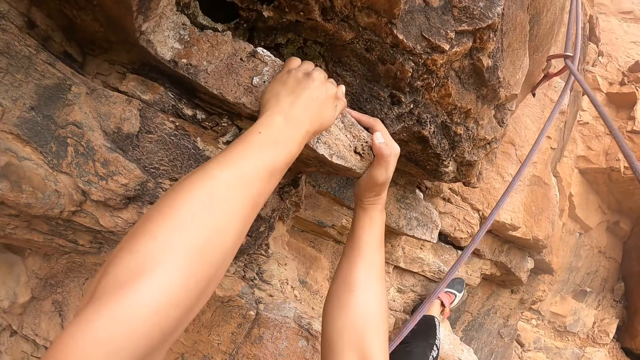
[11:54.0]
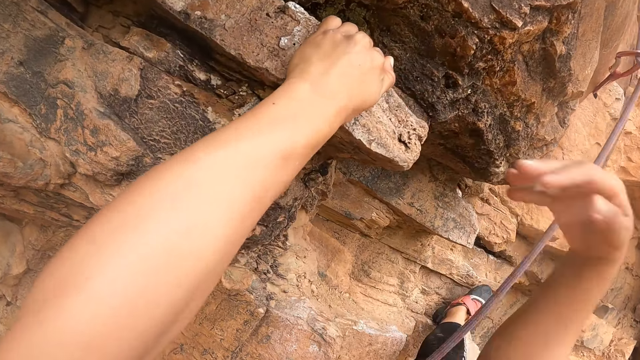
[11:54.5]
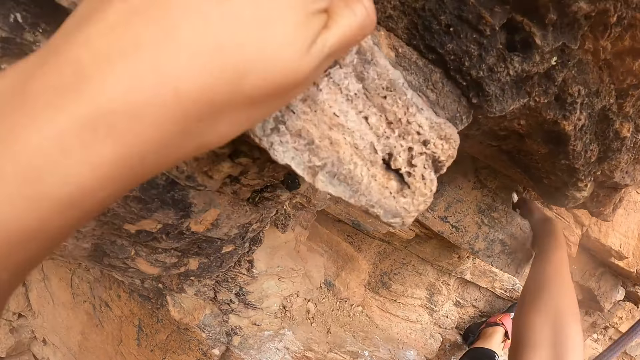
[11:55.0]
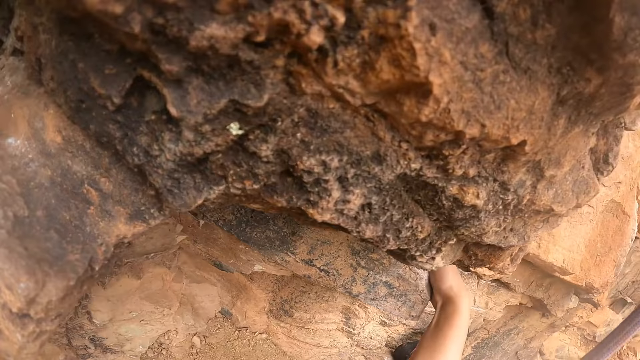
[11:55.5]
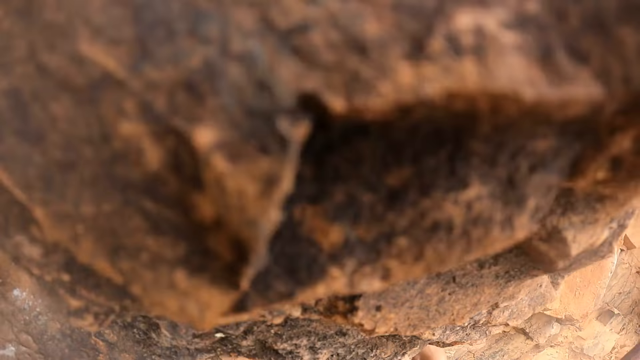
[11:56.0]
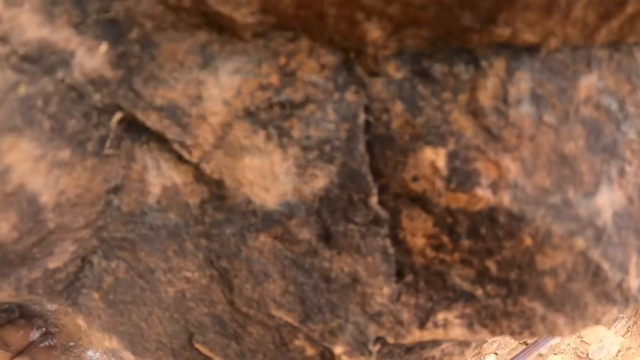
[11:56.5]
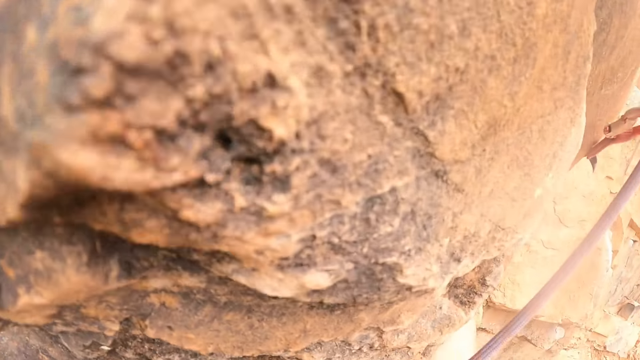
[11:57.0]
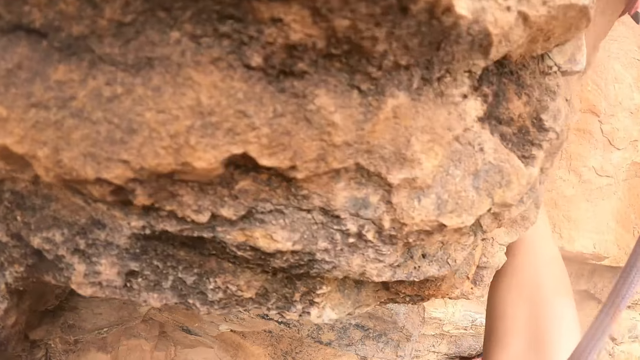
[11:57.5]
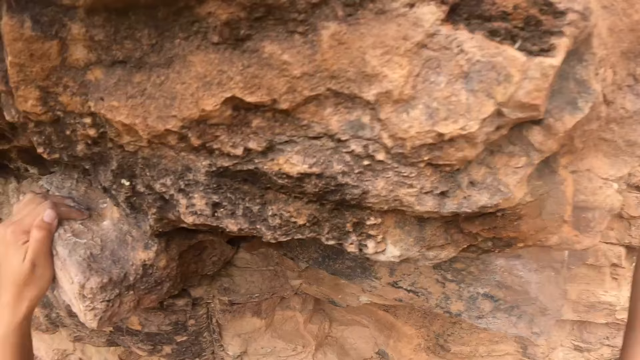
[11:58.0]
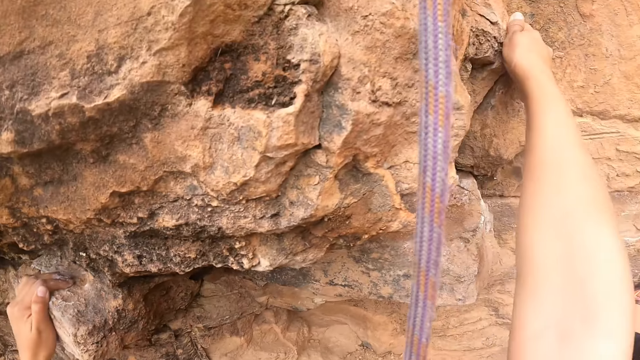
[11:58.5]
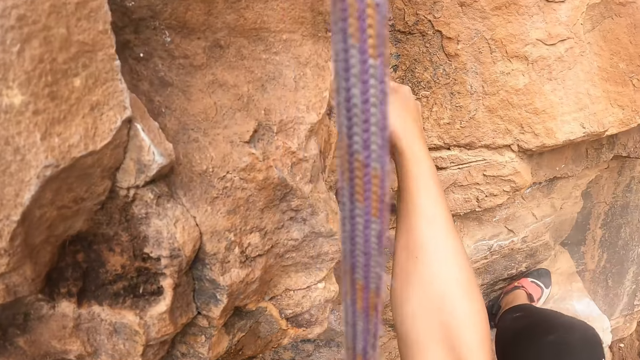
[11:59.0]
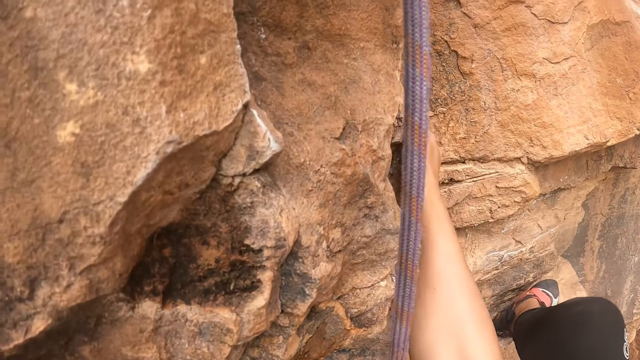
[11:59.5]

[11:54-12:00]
The camera wearer climbs the mountain.

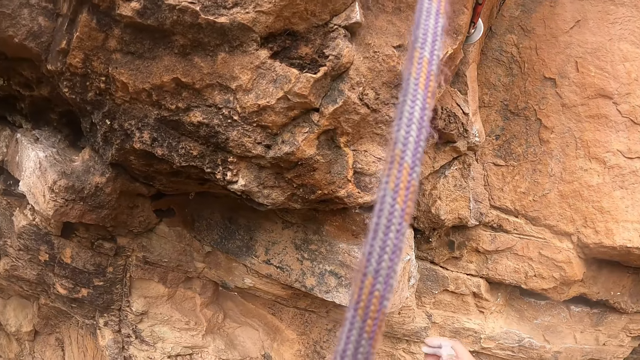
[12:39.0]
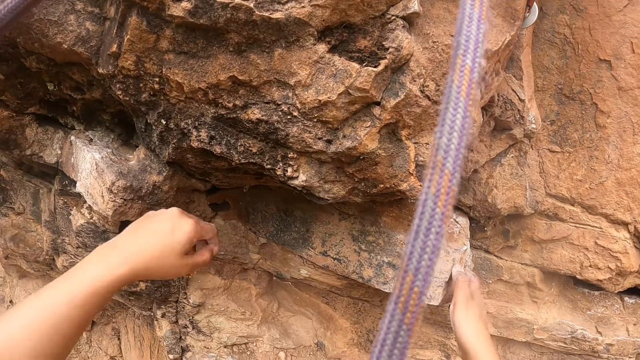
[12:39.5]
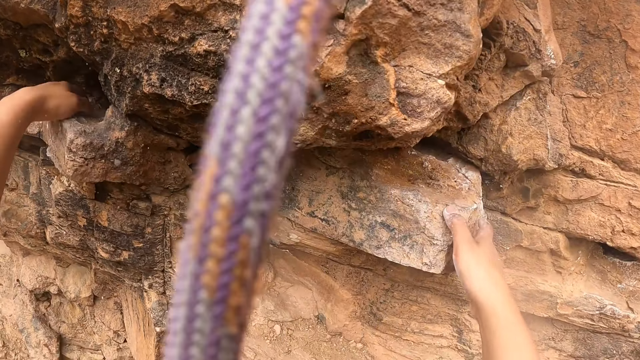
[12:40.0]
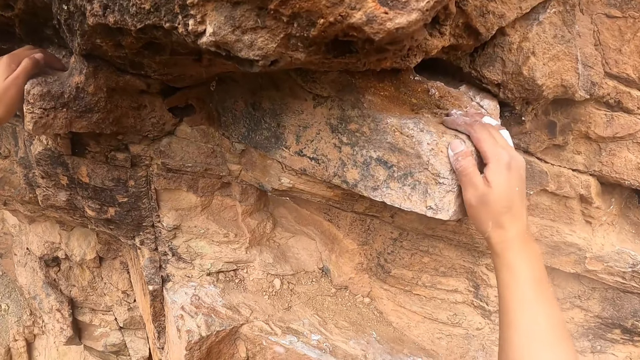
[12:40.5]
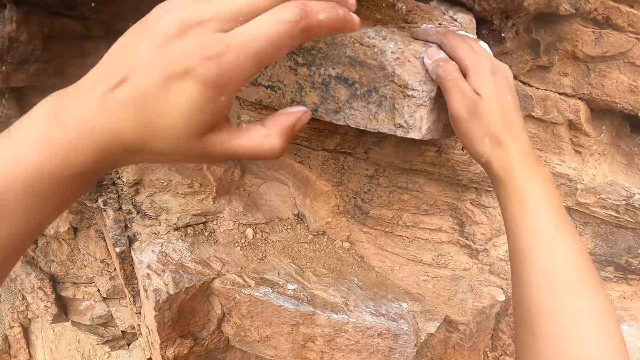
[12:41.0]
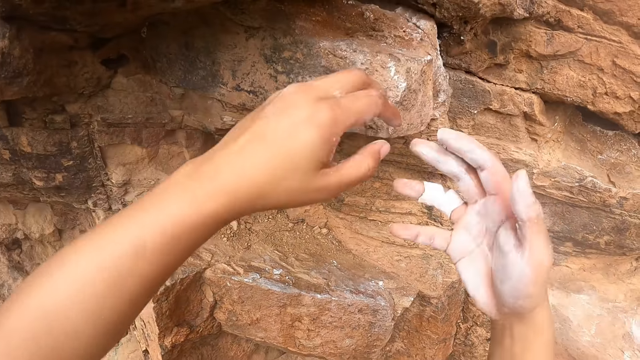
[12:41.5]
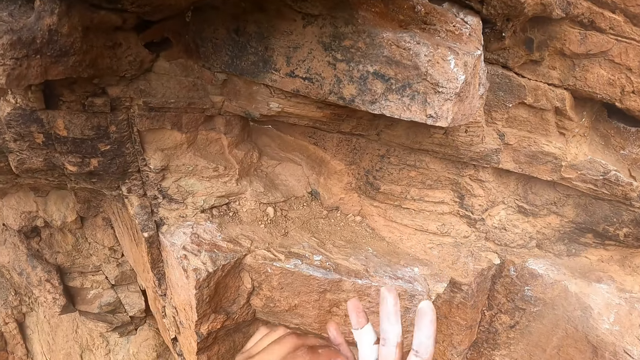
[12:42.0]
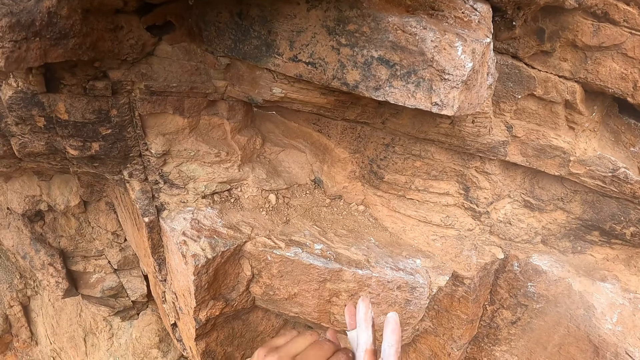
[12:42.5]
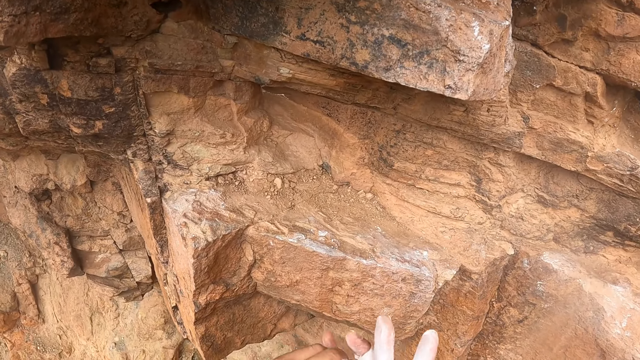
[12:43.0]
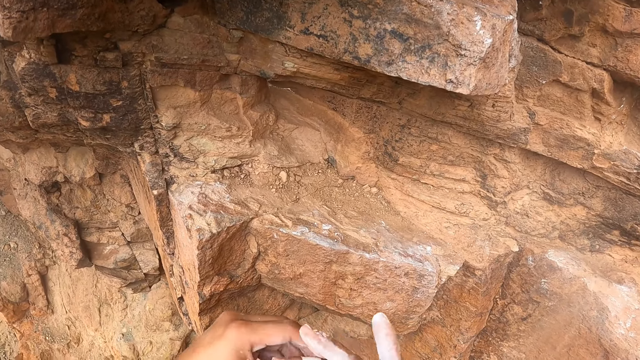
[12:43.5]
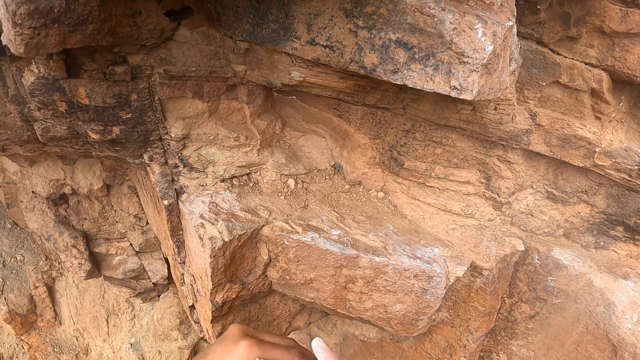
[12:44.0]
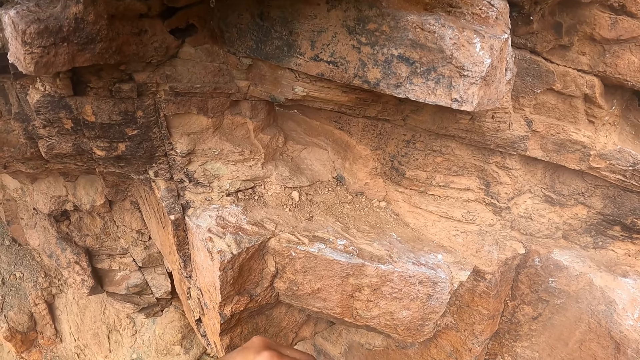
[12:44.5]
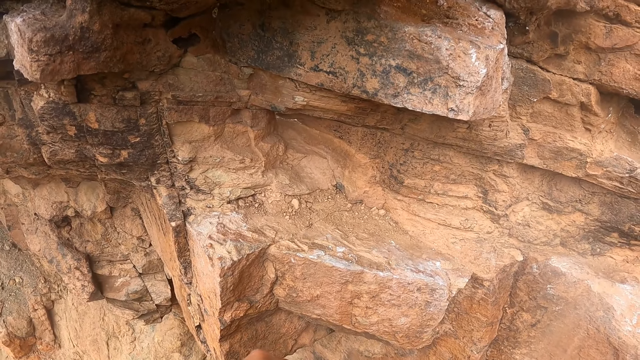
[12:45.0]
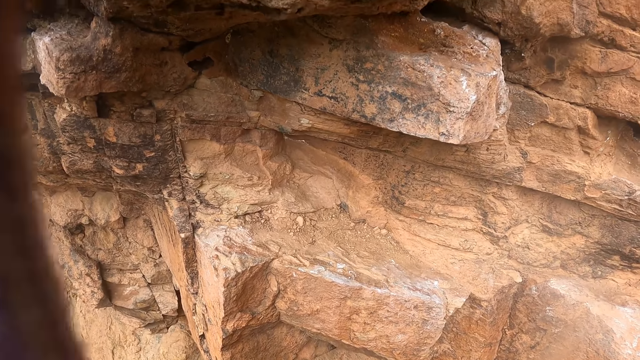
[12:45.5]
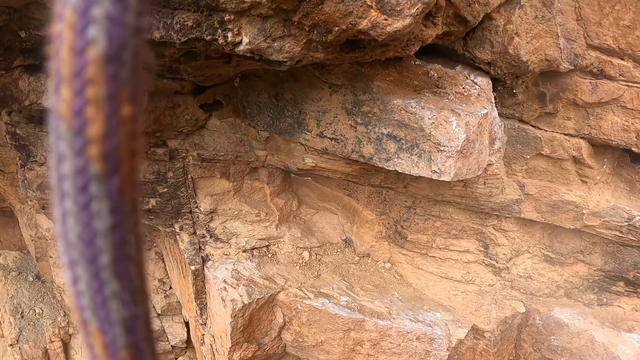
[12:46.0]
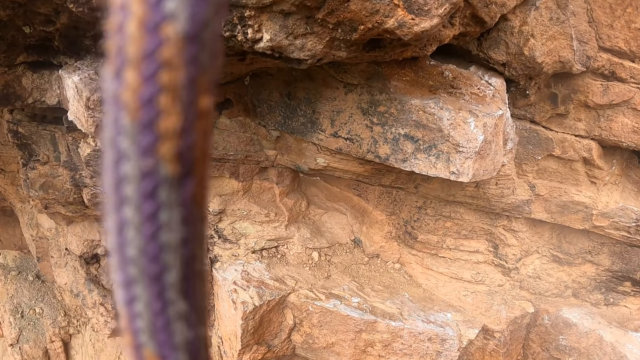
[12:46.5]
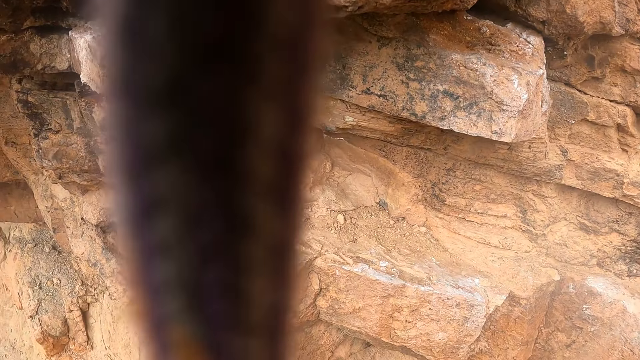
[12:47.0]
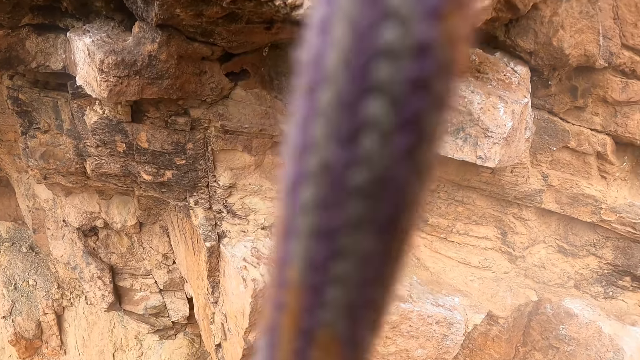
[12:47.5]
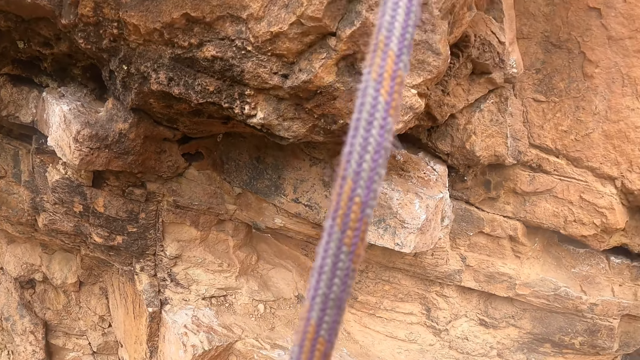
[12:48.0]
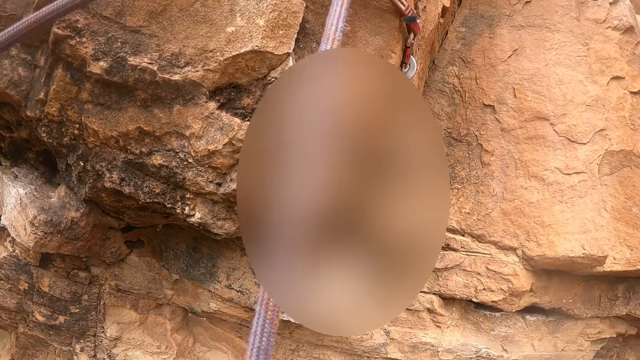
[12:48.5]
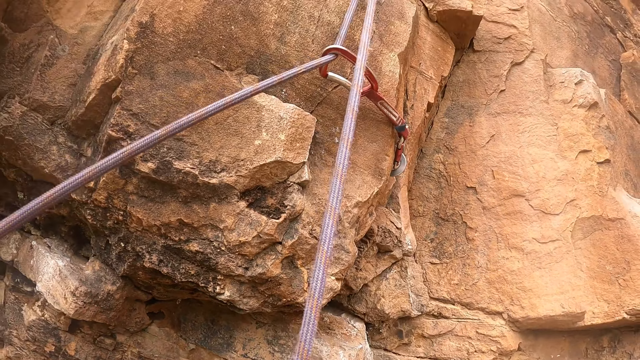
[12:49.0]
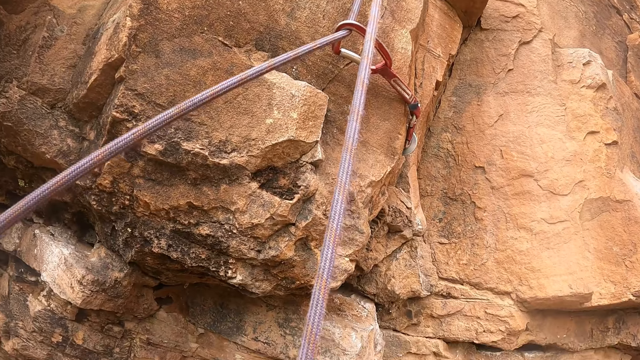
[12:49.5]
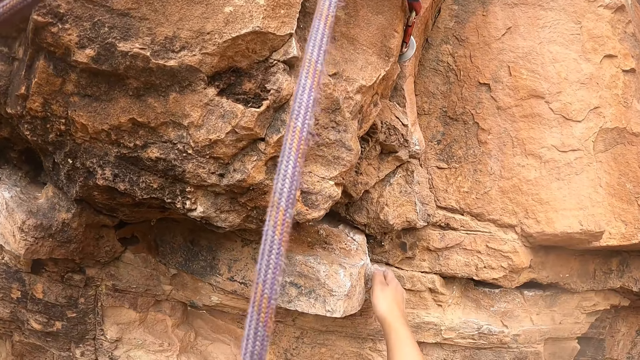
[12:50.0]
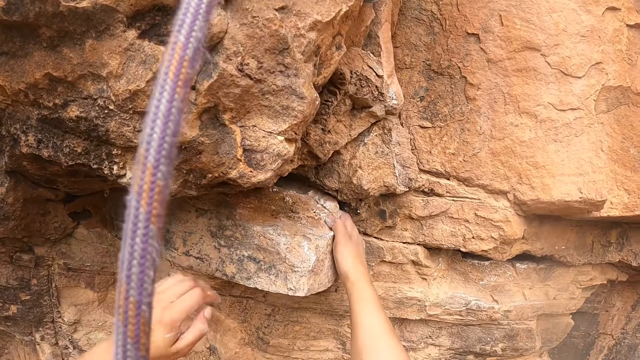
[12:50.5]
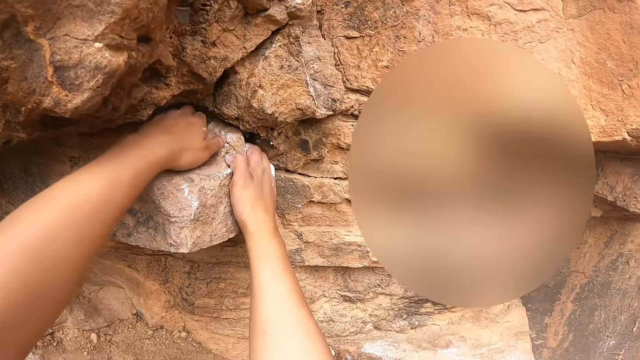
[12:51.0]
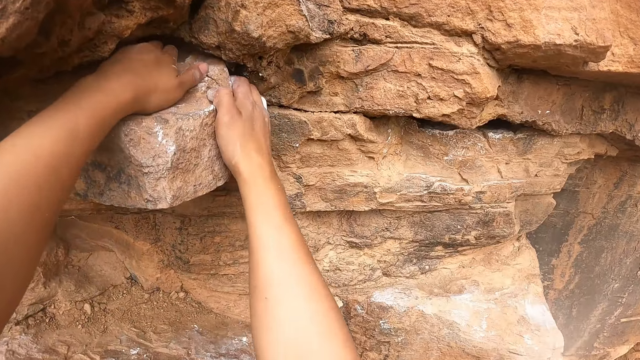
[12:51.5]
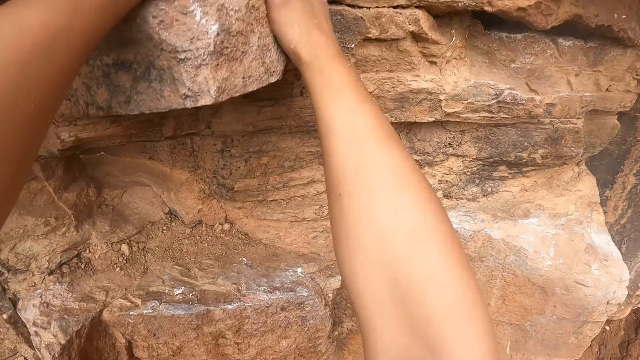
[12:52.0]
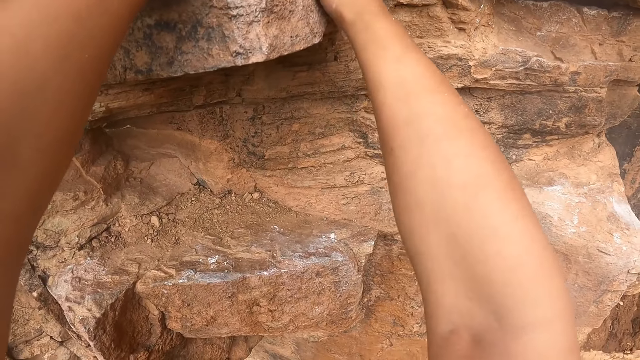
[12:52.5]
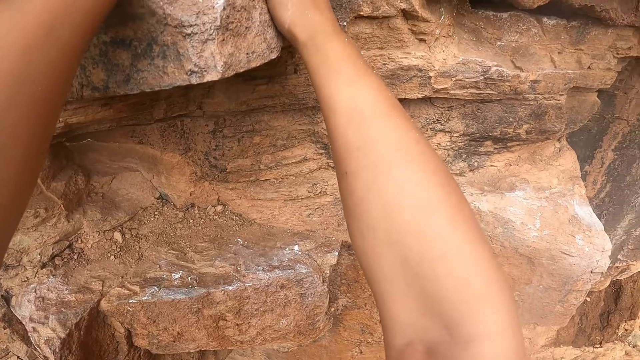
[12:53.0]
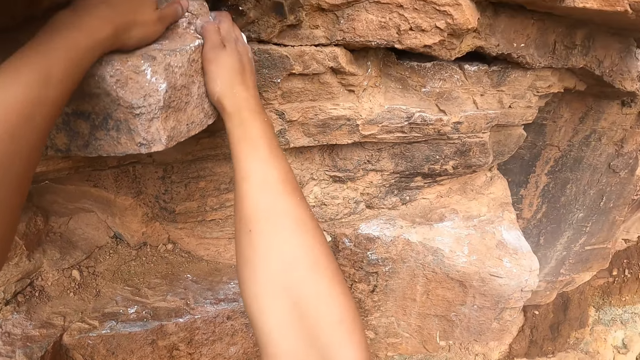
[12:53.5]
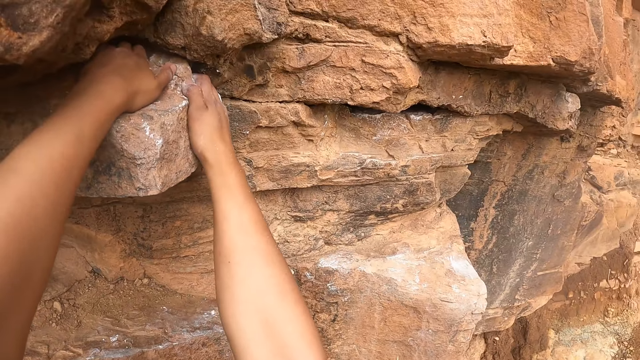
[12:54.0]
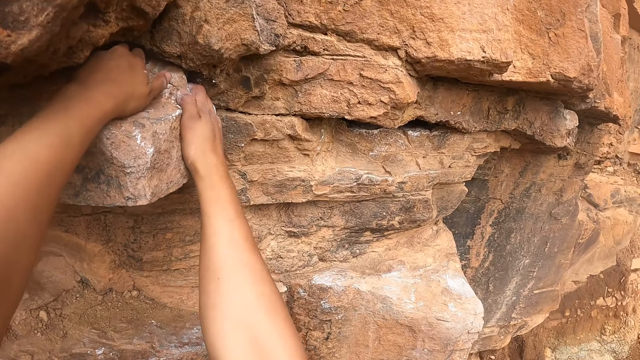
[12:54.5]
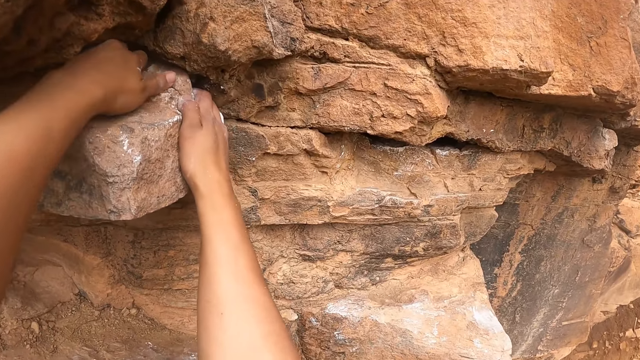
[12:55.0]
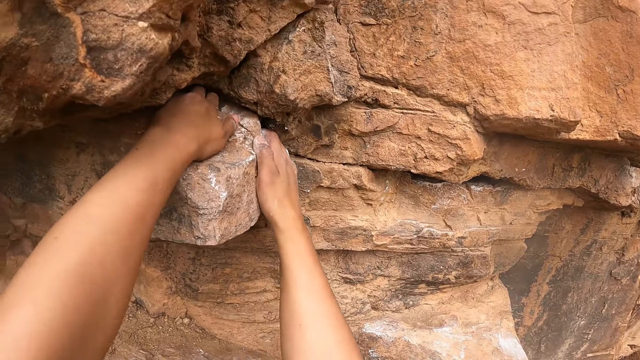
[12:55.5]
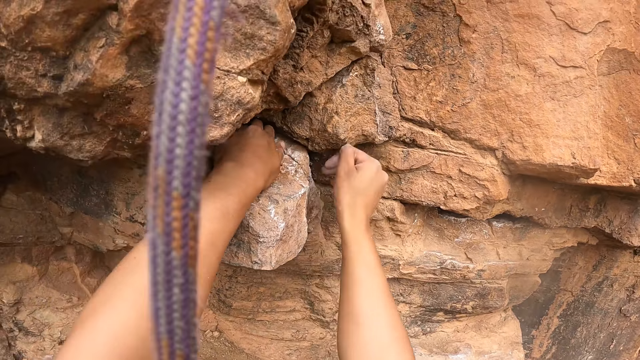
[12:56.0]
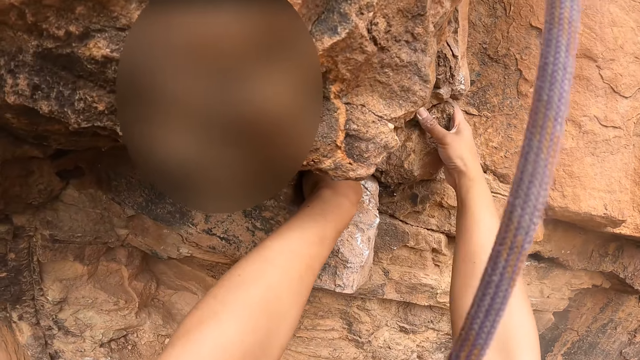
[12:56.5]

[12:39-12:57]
The camera wearer climbs the climbing wall. He holds the mountain. He looks at the hand. He touches something on his fingers. He looks around. He climbs the climbing wall.
